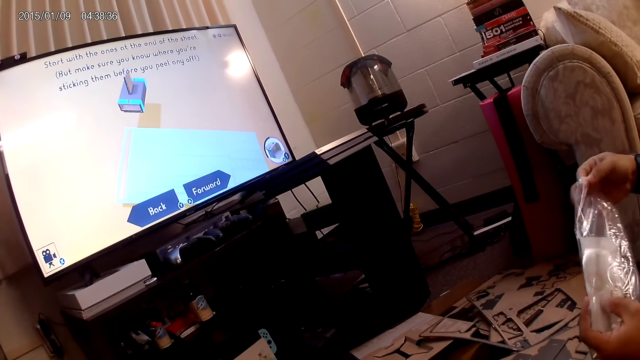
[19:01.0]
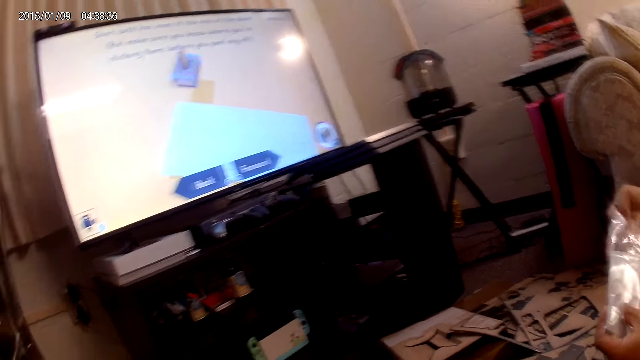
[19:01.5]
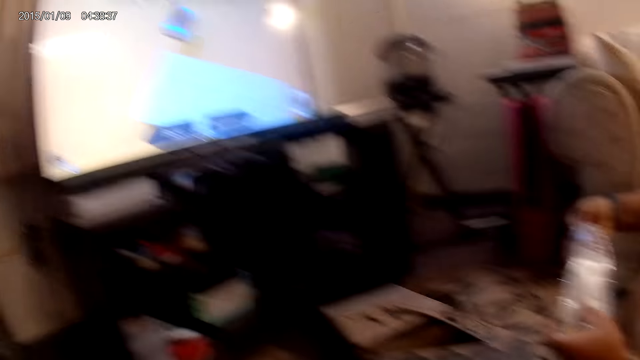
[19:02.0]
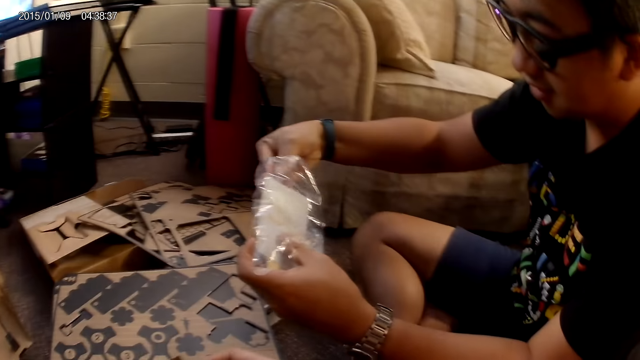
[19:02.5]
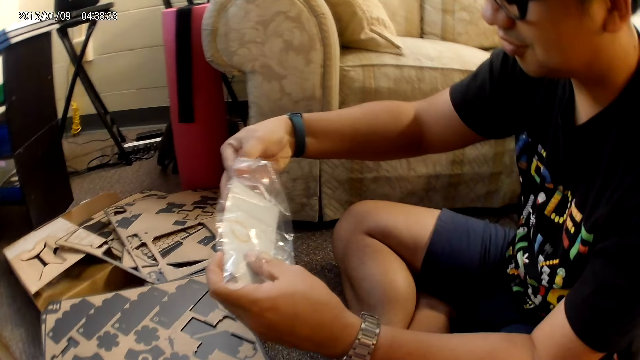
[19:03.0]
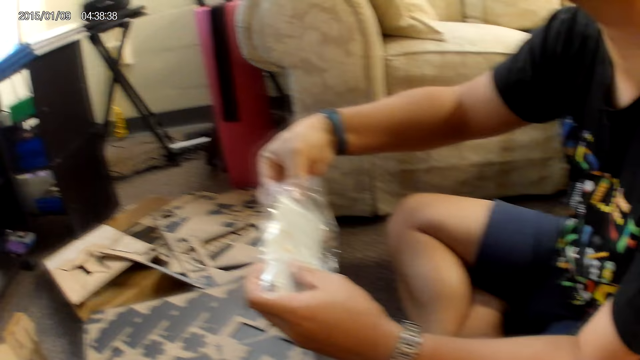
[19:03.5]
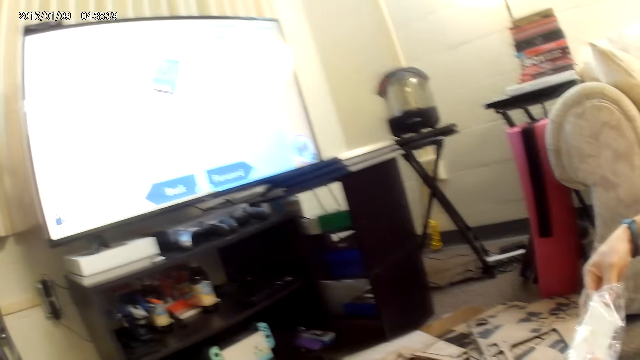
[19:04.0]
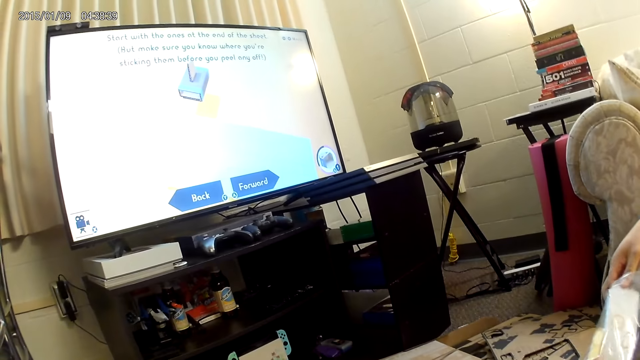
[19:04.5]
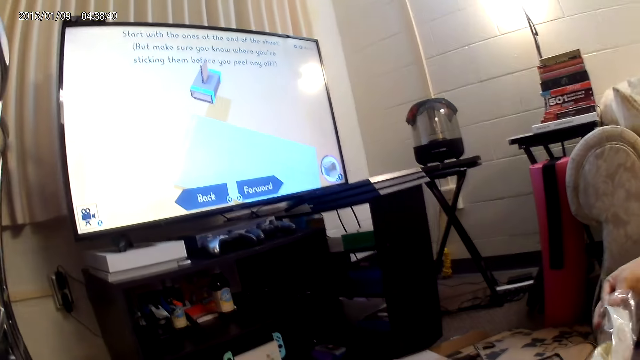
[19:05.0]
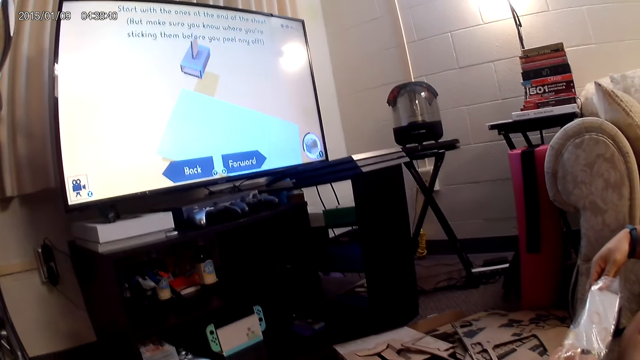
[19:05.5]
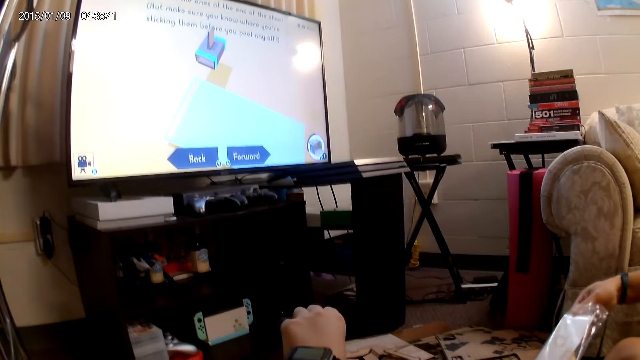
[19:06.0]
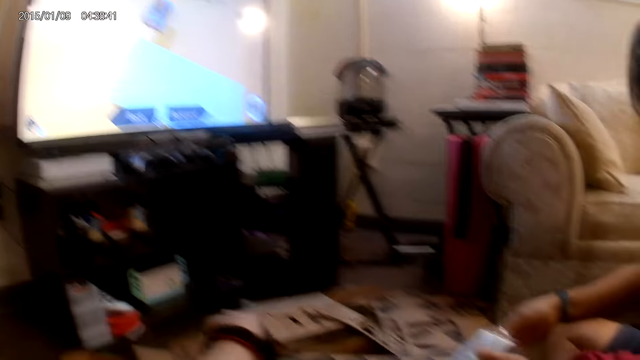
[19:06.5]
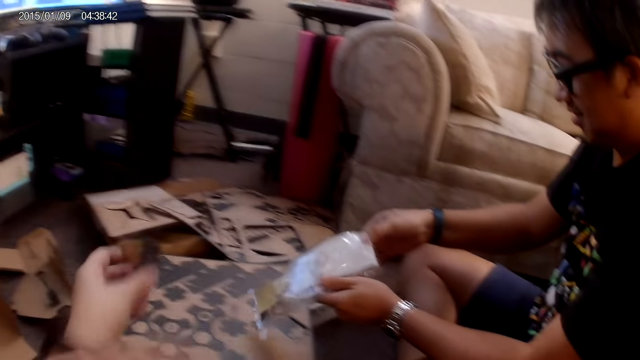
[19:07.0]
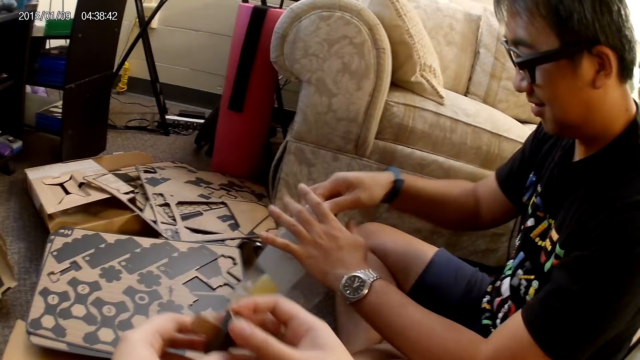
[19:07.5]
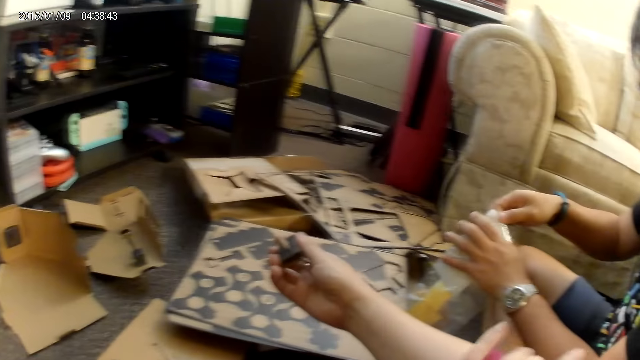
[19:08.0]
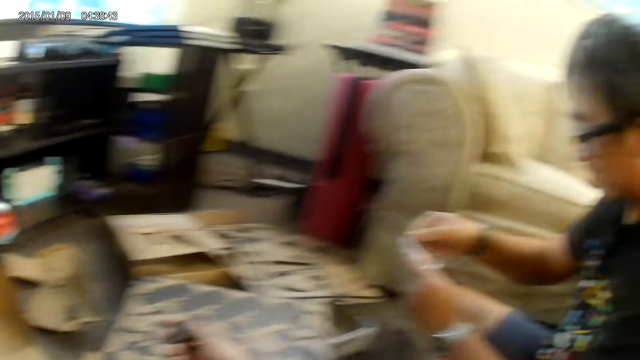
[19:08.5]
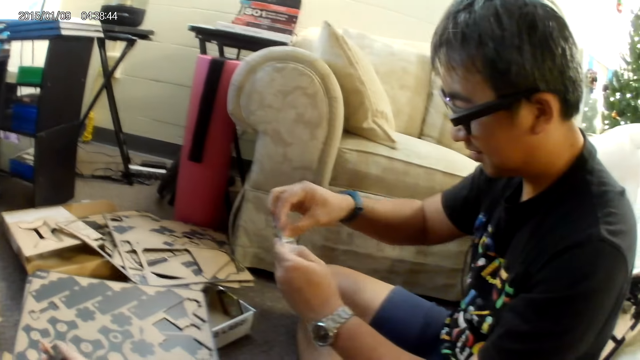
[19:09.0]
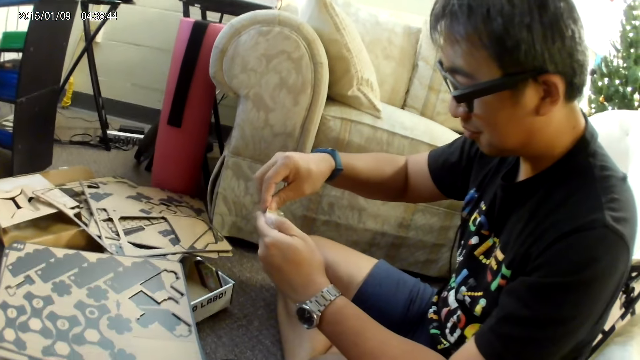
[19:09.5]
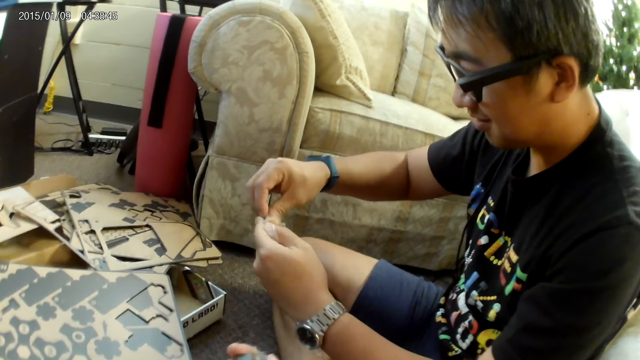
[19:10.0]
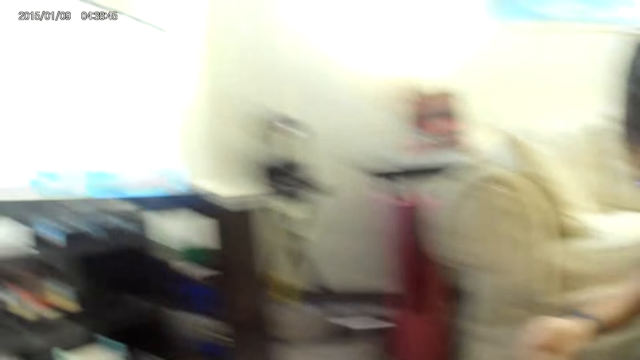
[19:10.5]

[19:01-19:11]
The camera wearer picks the cardboard from the stack of cardboard with her left hand. She holds the cardboard with both hands. She checks the box.

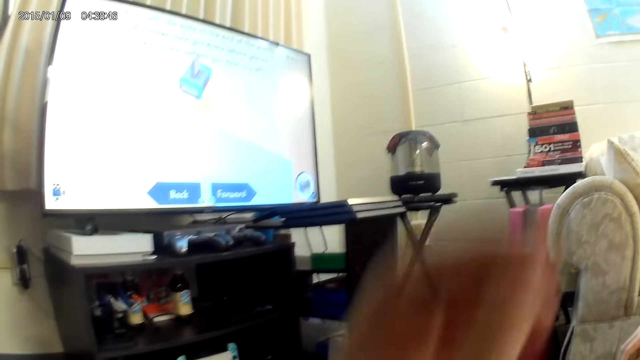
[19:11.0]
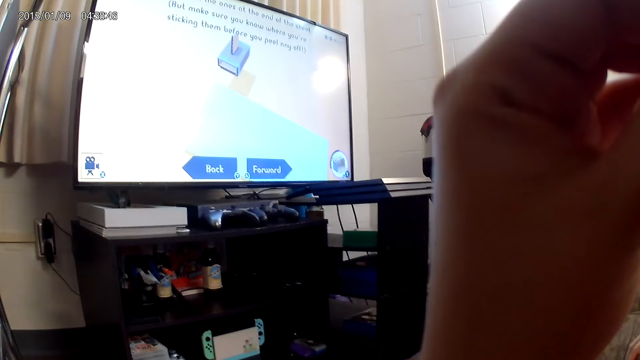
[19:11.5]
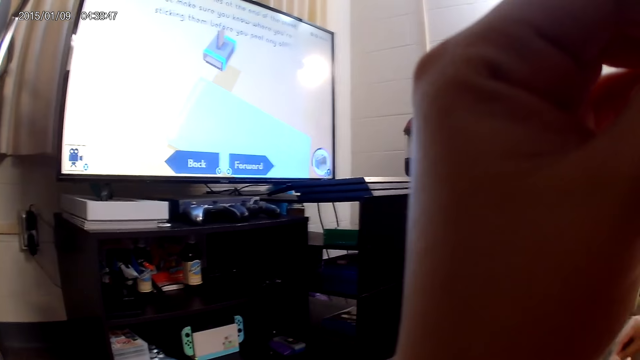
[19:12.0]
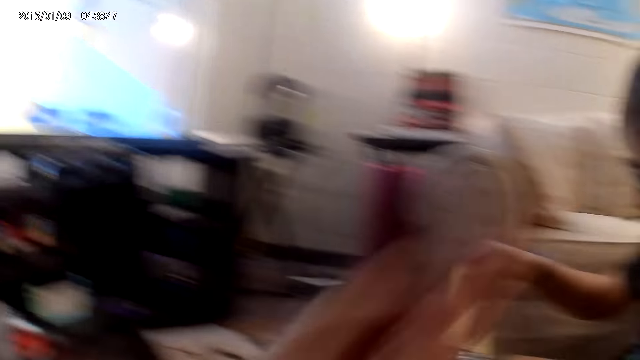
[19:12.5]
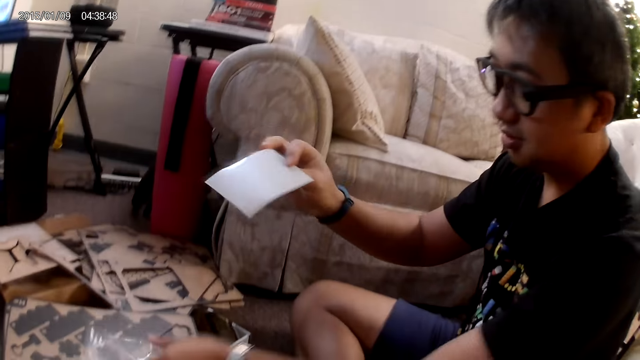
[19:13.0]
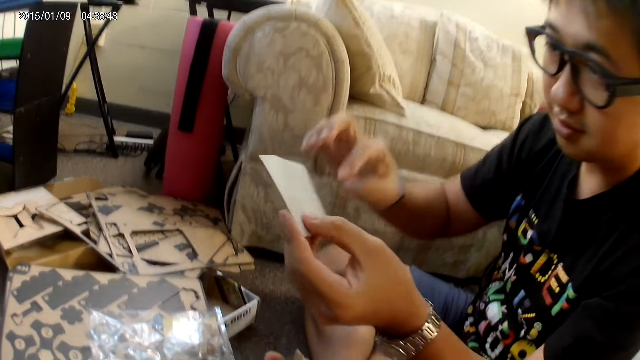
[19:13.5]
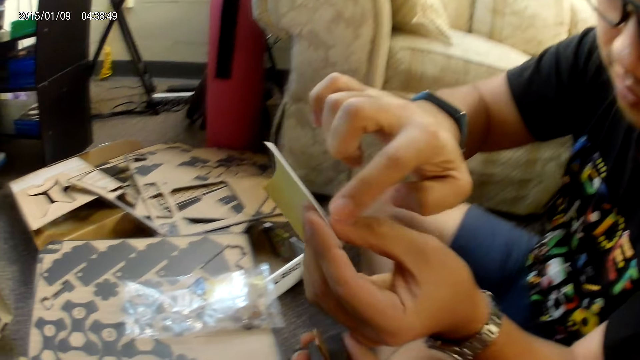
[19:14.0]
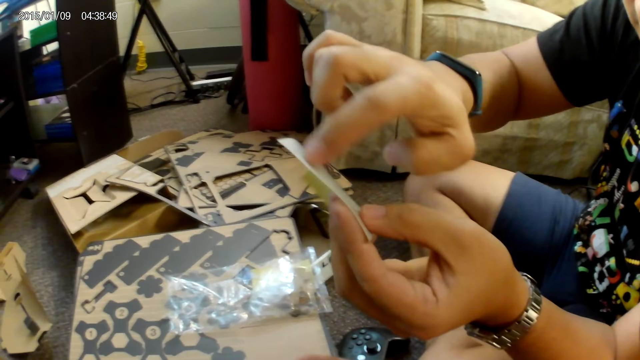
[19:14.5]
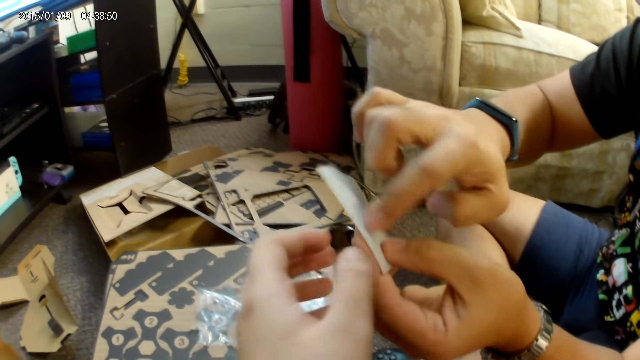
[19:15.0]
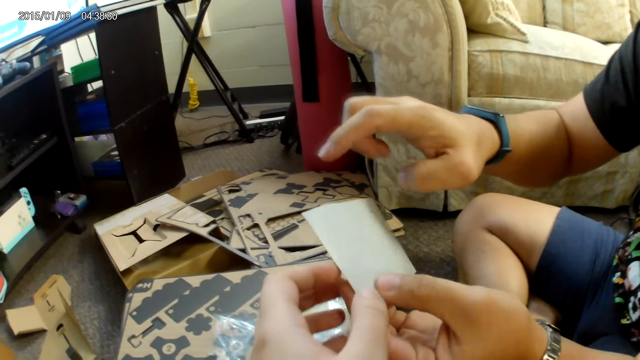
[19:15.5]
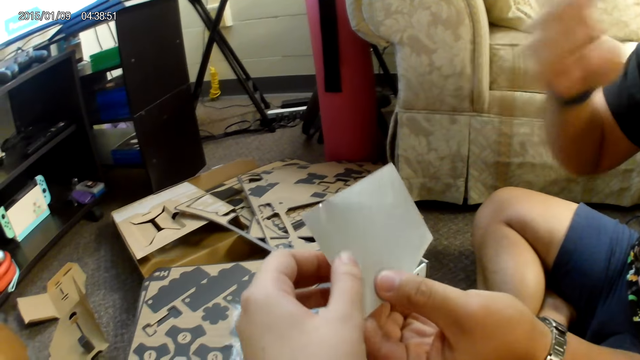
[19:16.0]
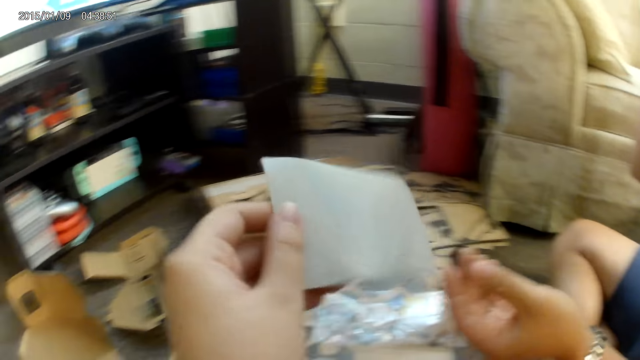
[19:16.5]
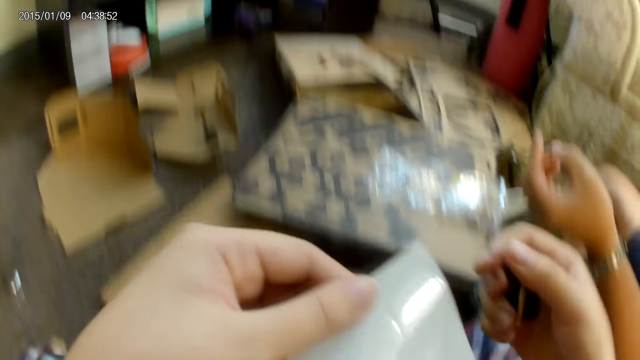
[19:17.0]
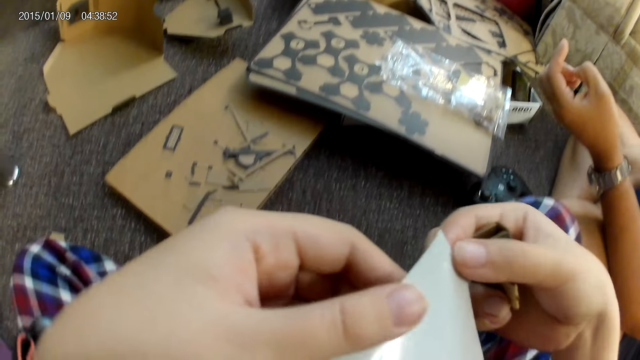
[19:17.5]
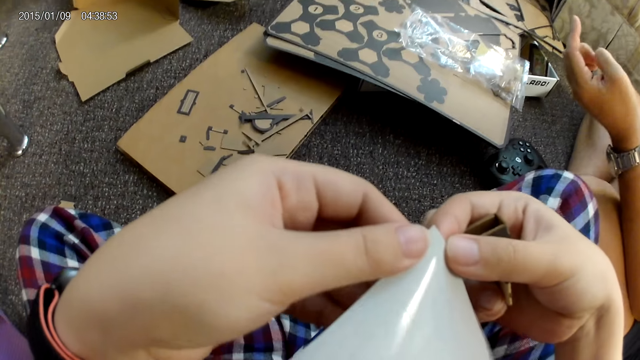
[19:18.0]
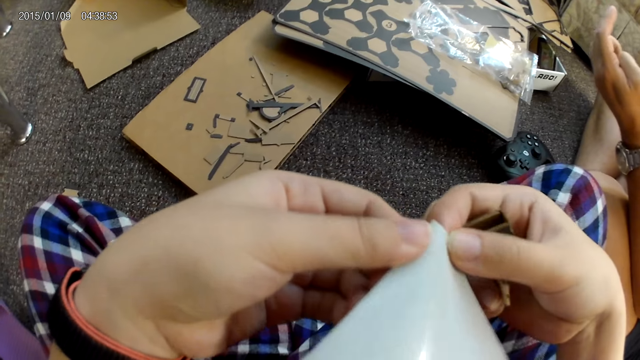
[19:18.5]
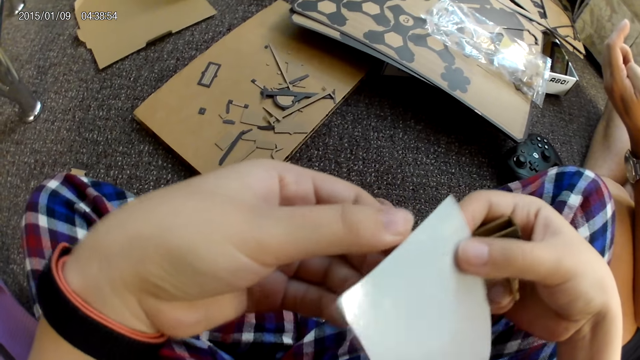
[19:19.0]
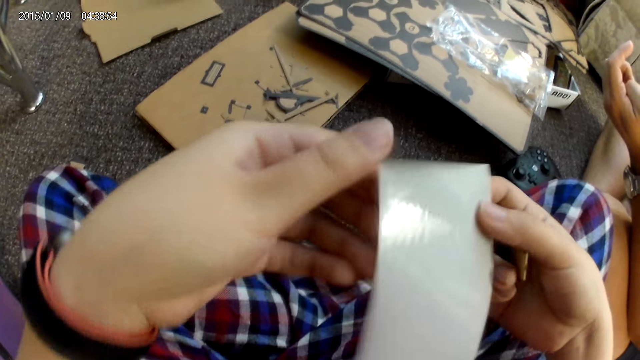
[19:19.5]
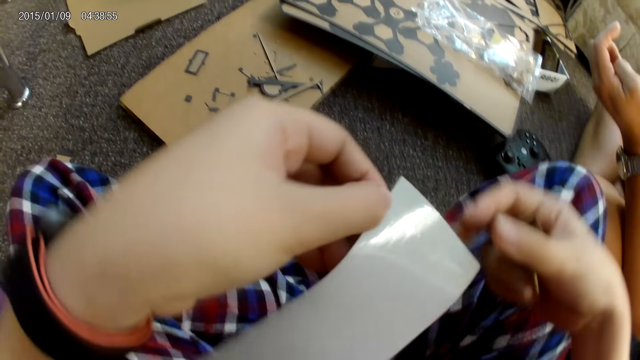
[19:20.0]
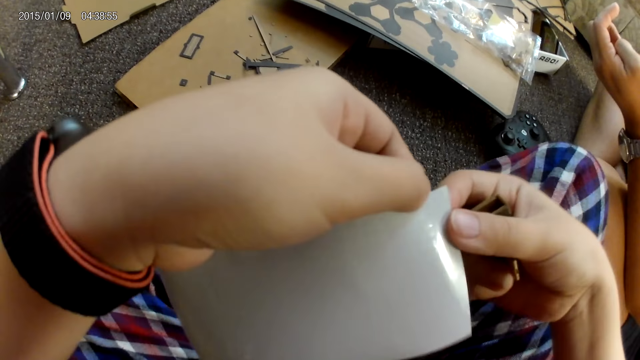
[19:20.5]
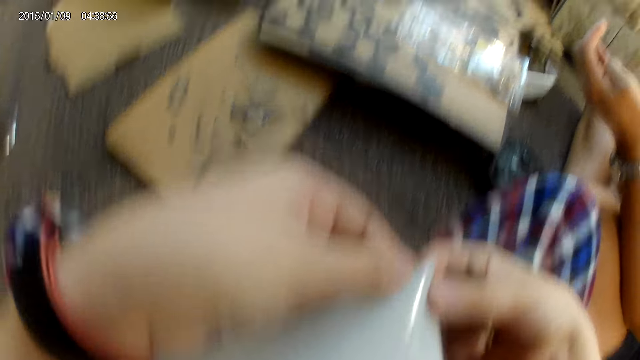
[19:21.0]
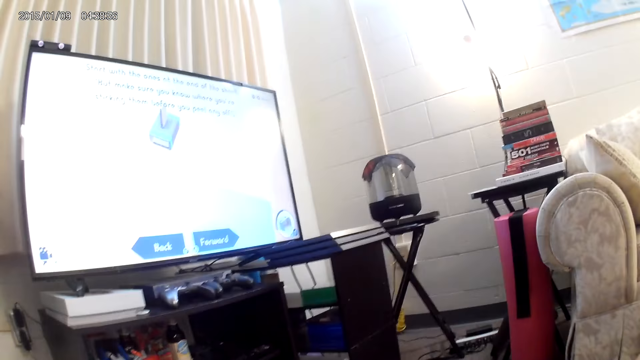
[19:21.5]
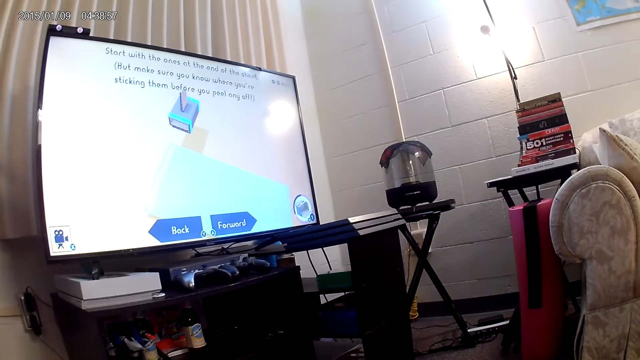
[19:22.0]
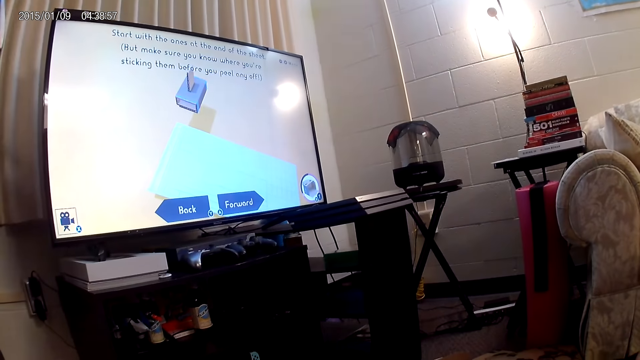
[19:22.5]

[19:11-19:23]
The camera wearer touches the face area. She adjusts the camera on her head with her right hand. A man removes a sticker from the pack of stickers with his right hand. He drops the pack of stickers with his left hand, holds the sticker with his right hand, passes the sticker from his right hand to his left hand, and touches the sticker with his right hand. The camera wearer collects the sticker from the man with her left hand. She holds the sticker with both hands. She adjusts the sticker with both hands.
